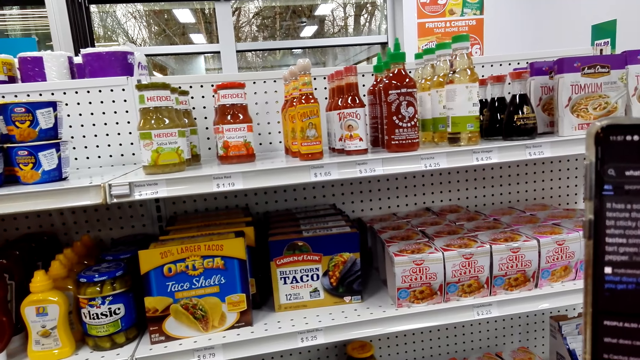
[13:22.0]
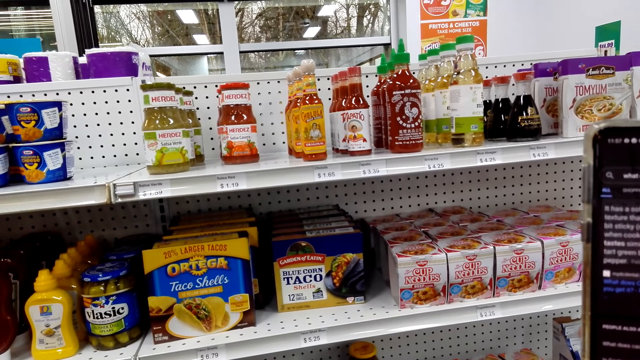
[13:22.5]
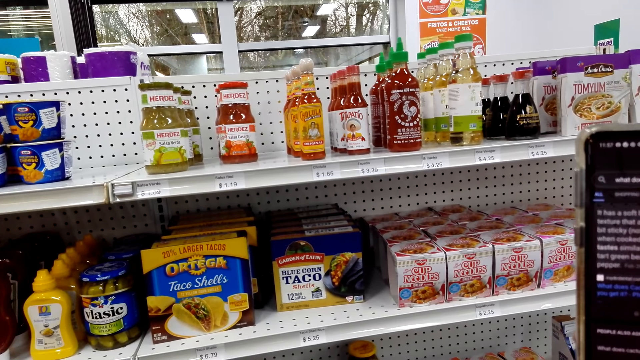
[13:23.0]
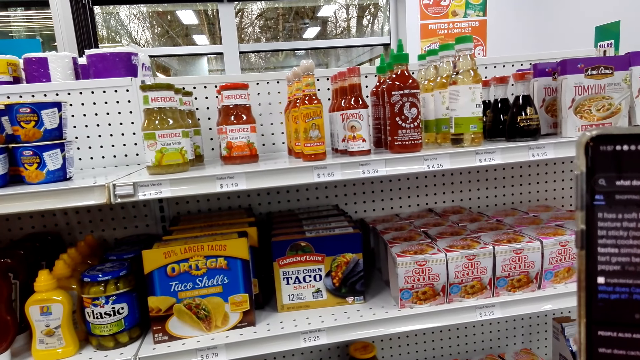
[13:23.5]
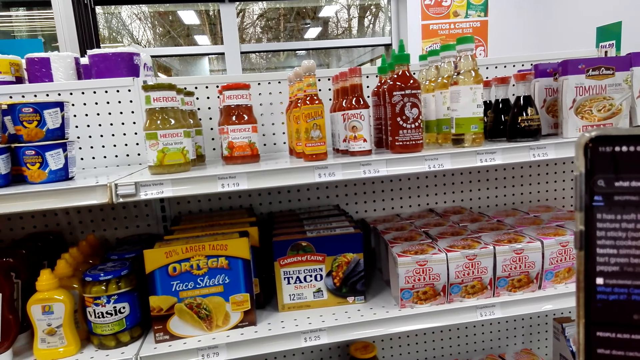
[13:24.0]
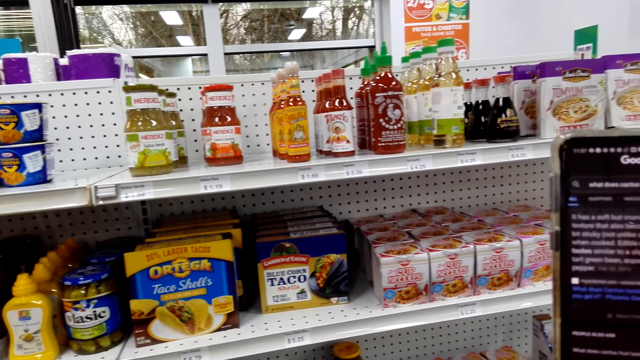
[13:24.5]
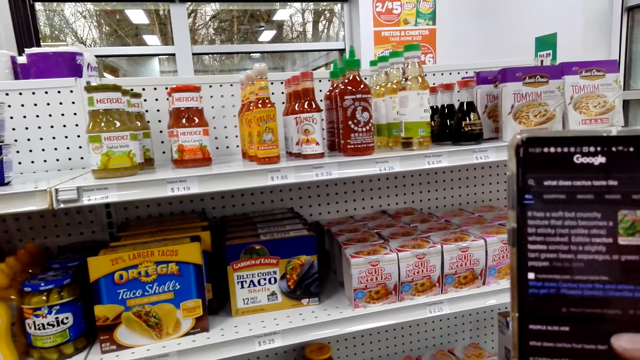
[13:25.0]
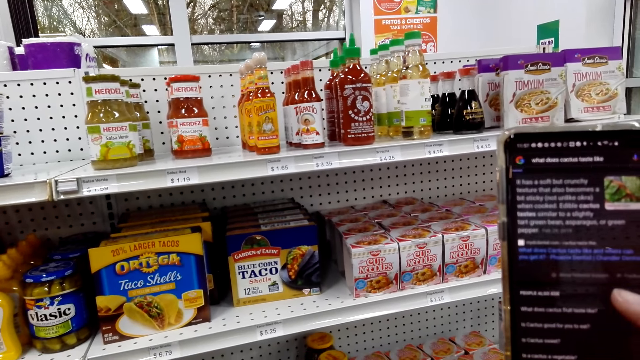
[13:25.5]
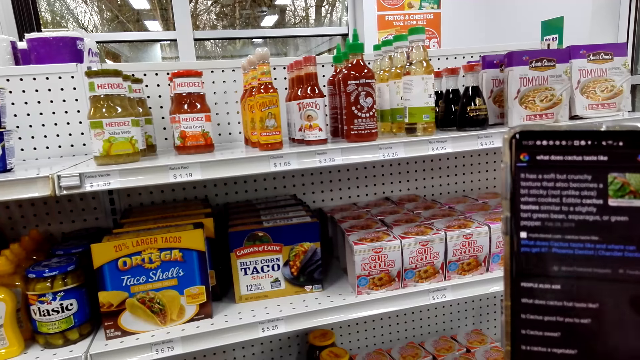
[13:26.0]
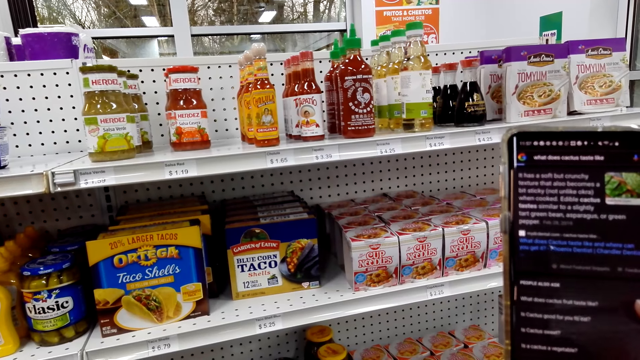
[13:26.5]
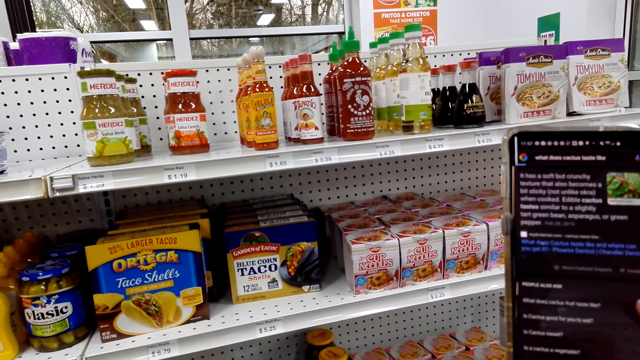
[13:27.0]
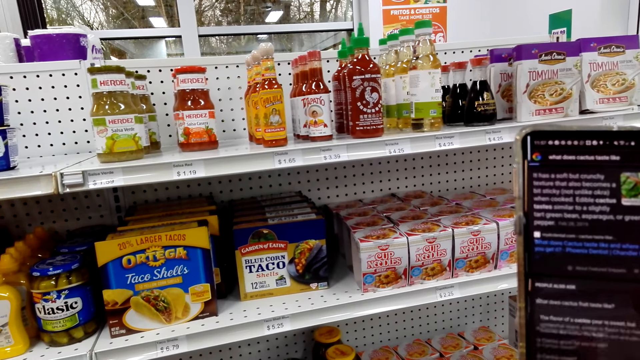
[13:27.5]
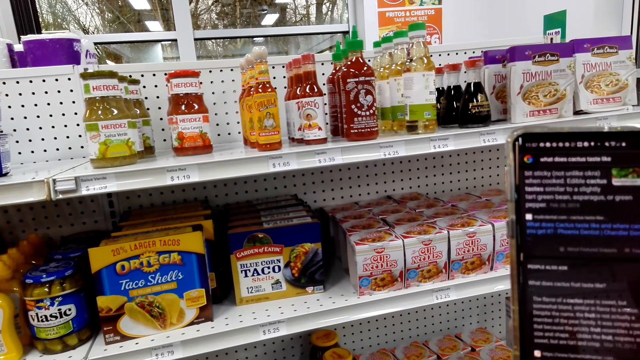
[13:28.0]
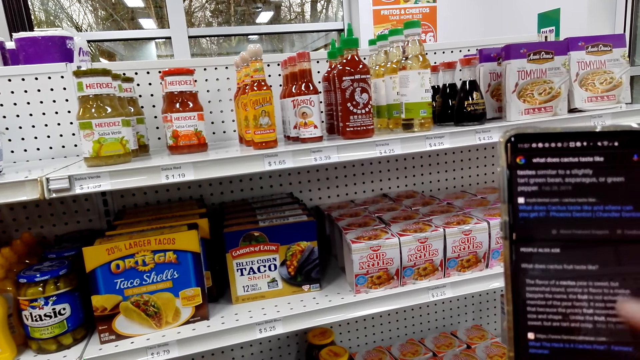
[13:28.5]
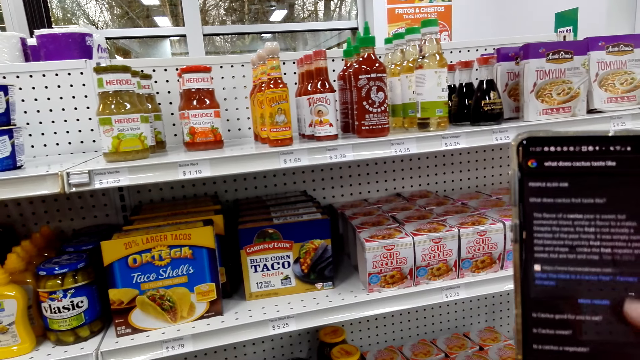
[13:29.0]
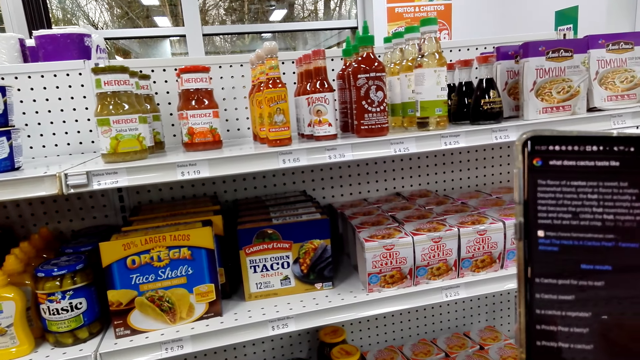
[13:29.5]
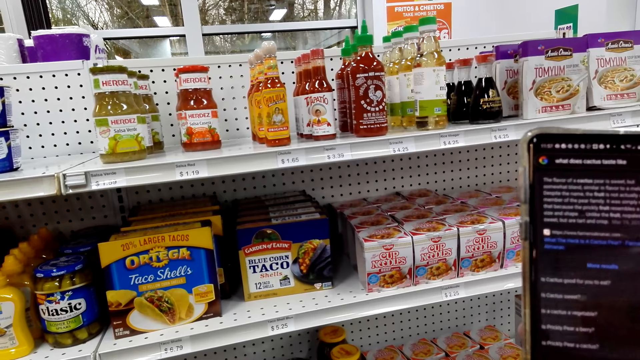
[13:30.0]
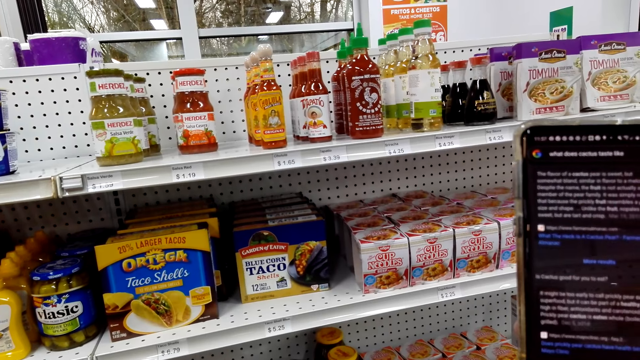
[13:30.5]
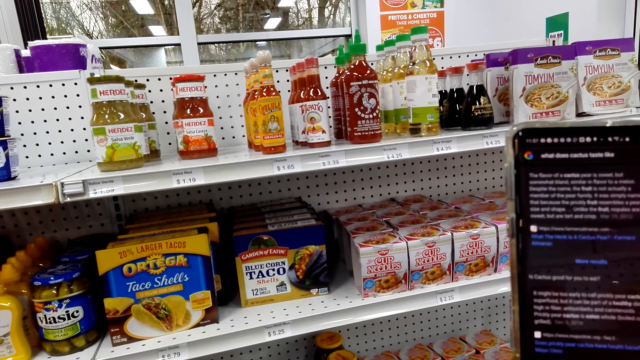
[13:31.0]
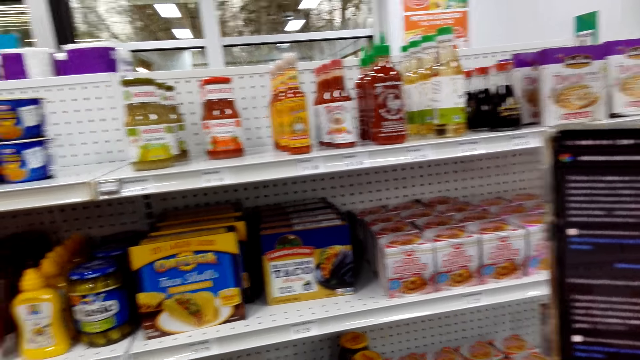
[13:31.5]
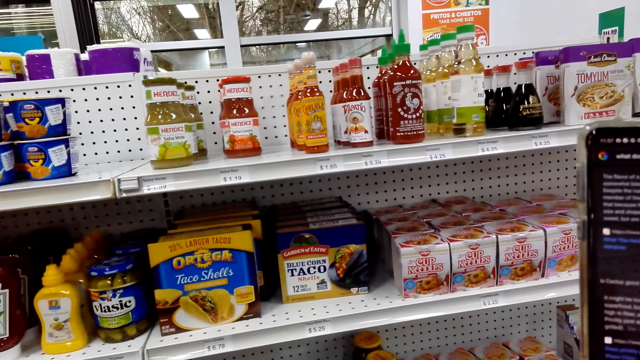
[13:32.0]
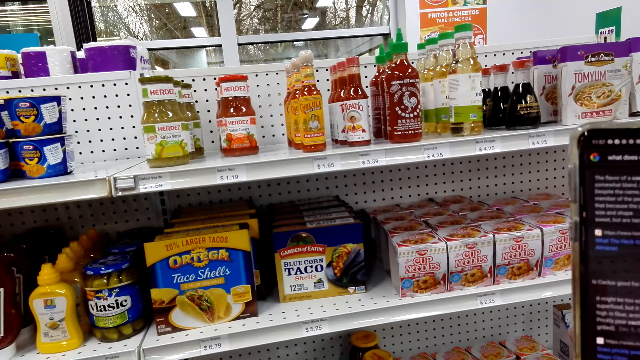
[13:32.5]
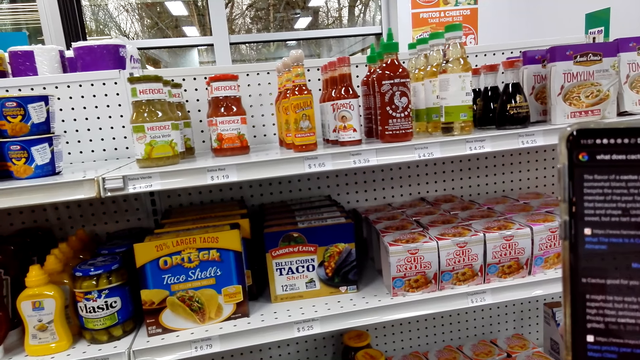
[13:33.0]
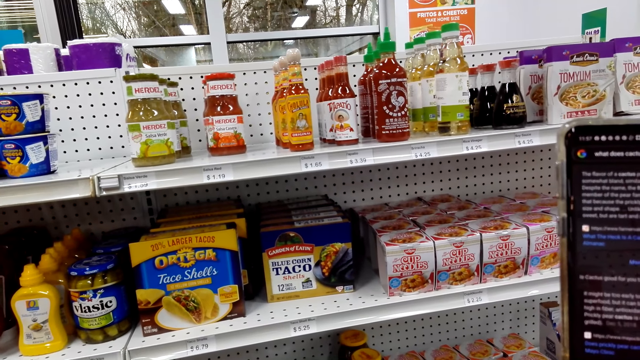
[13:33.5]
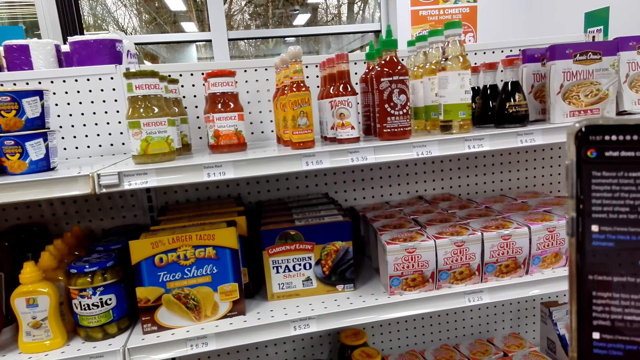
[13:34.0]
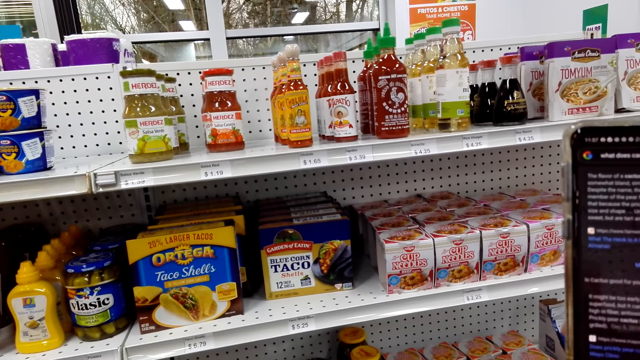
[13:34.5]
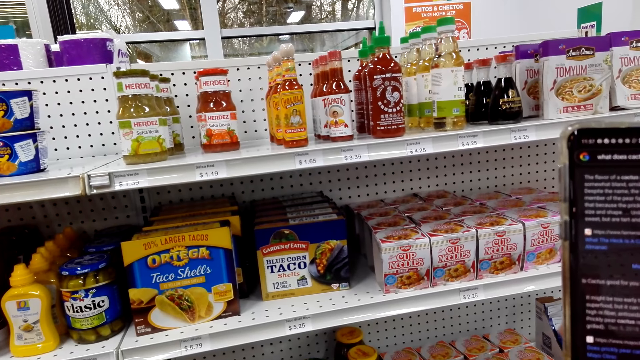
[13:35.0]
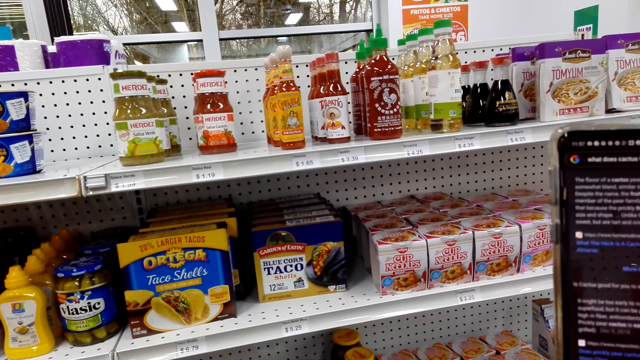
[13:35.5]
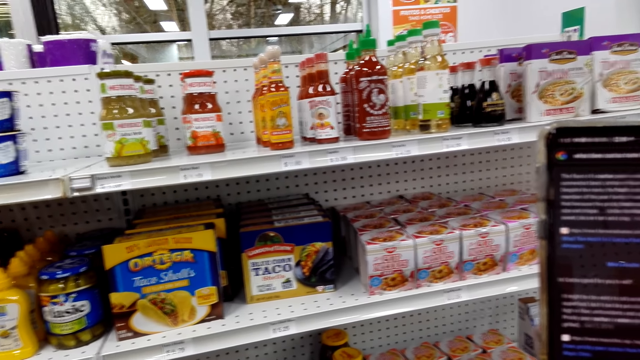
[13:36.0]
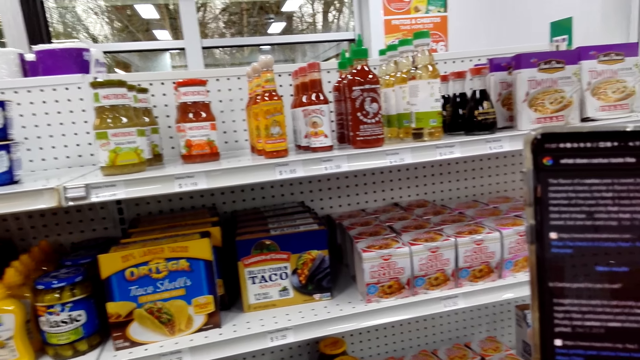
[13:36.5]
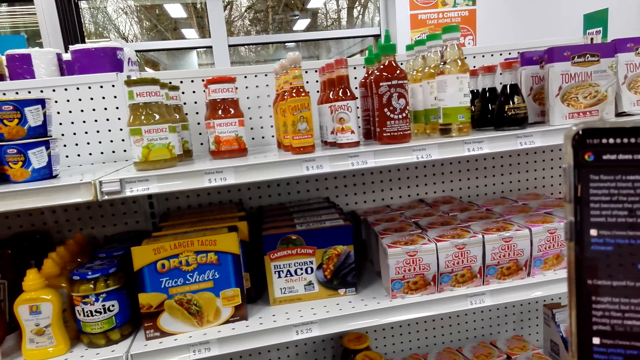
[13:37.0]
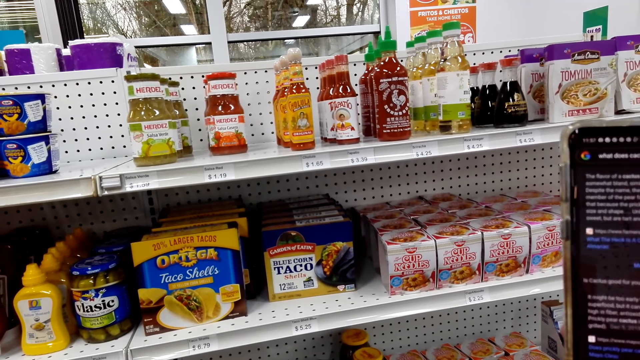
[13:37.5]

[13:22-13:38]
The camera wearer scrolls the phone. They look at the phone.

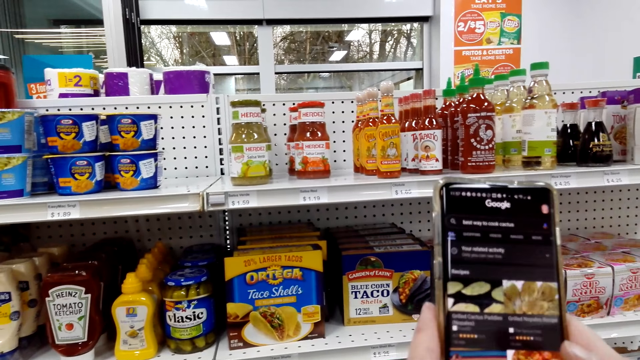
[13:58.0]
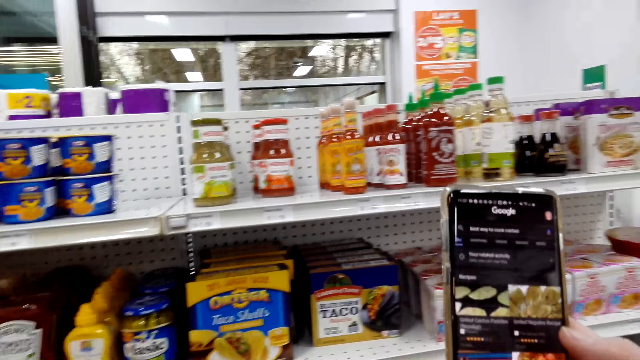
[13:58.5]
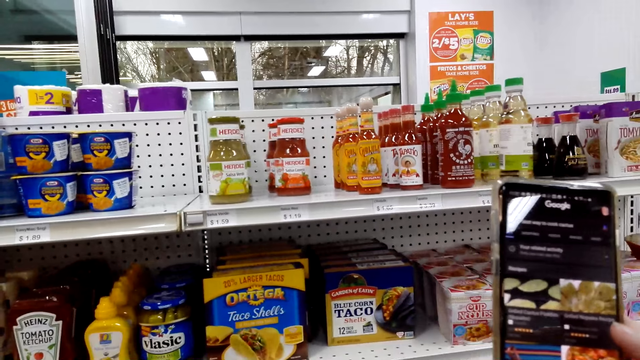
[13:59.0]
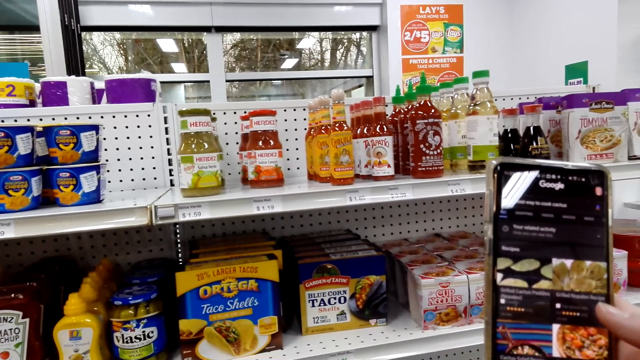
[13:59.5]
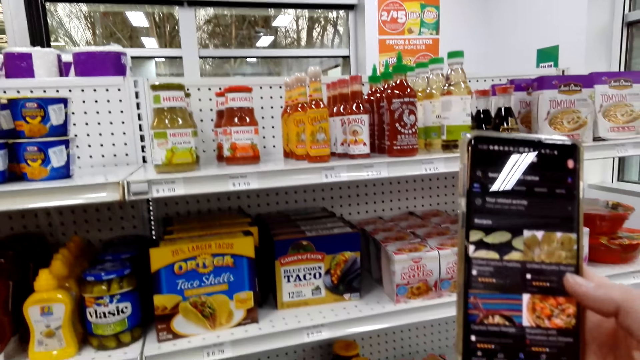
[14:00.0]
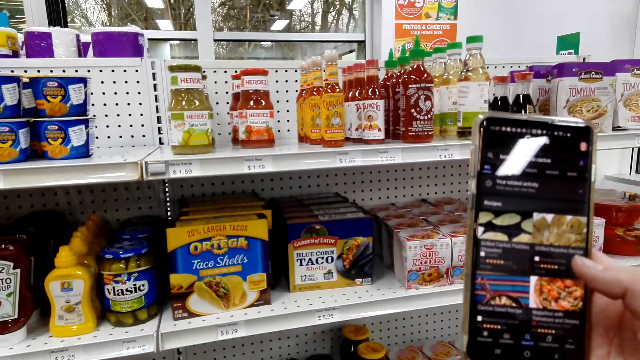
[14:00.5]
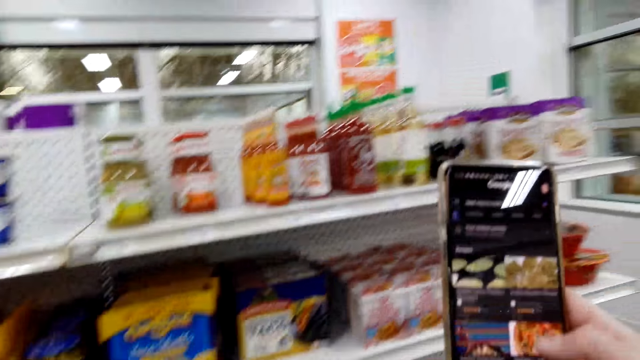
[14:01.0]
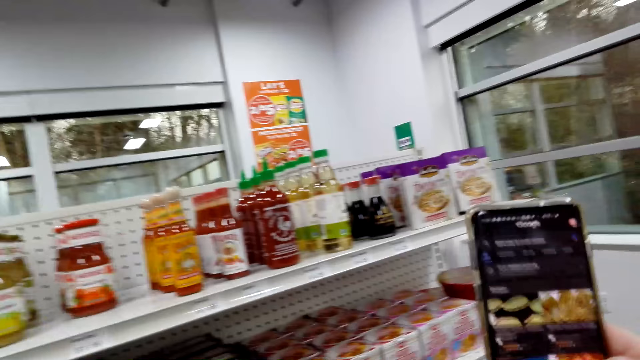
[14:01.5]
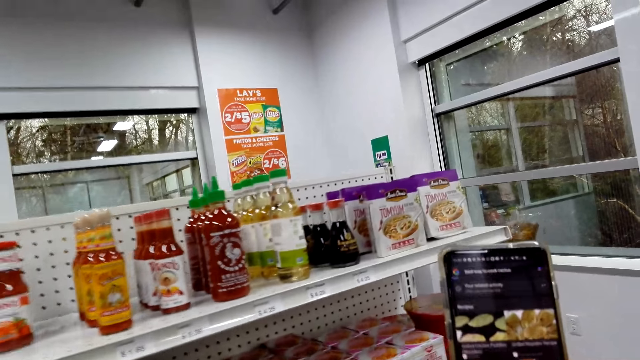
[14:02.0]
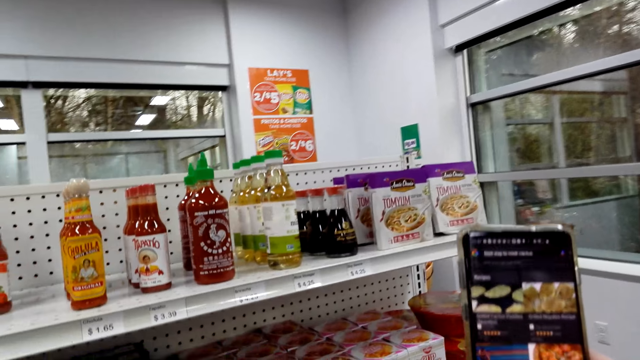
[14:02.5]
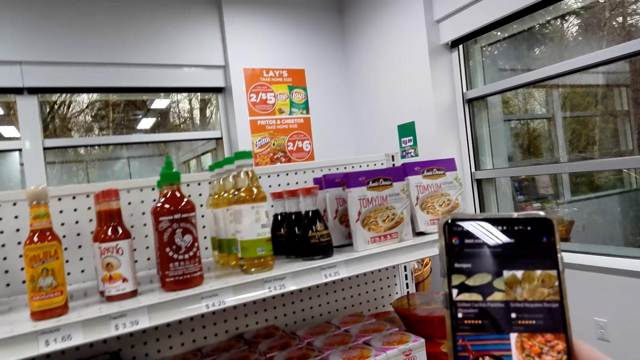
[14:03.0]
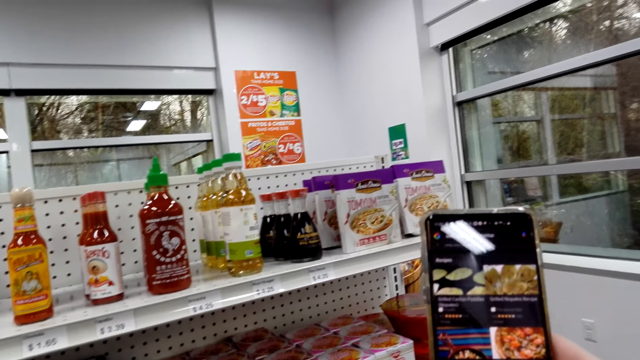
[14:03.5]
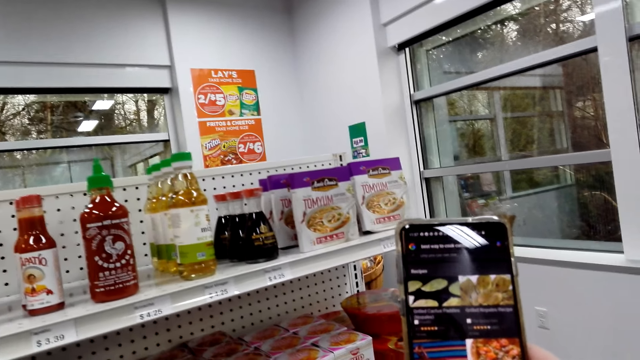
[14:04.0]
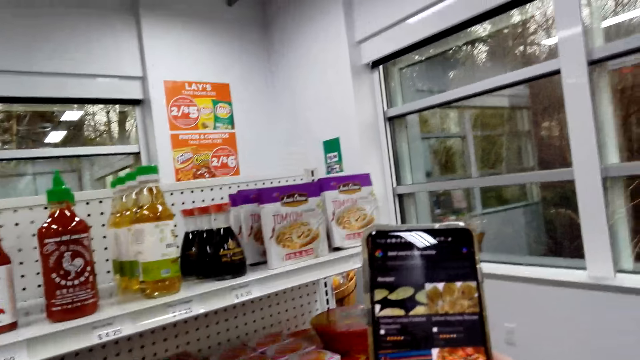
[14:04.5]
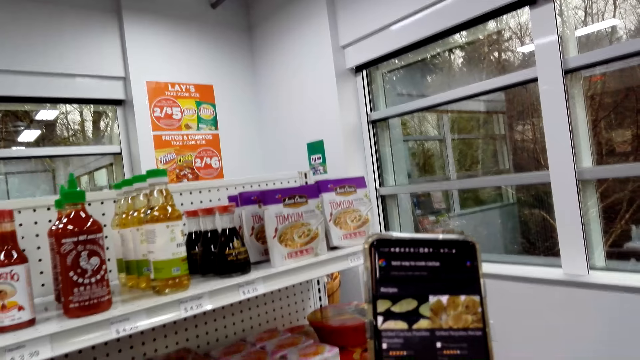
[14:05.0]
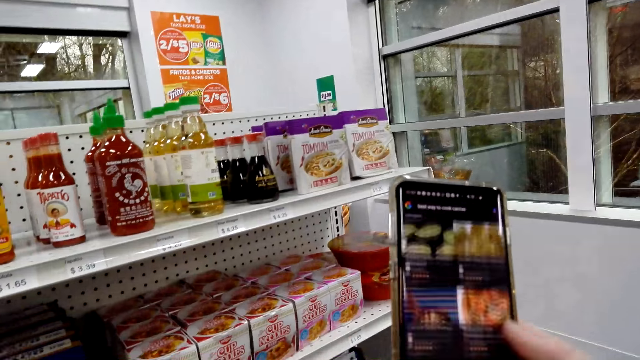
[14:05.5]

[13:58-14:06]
The camera wearer puts down her hand. She moves around. She scrolls on the phone.
